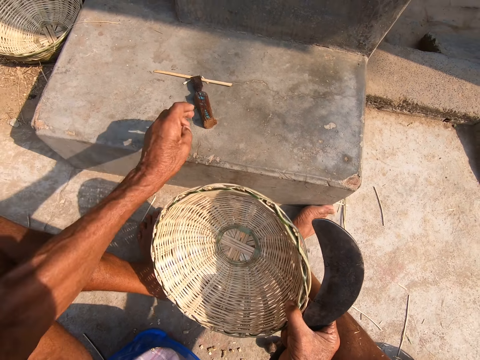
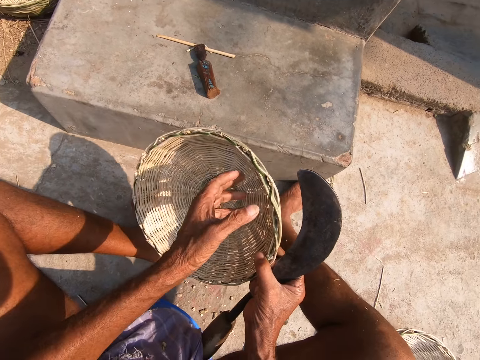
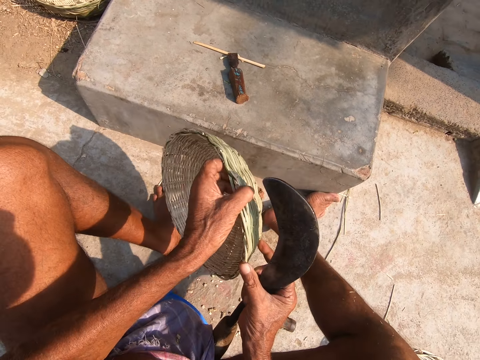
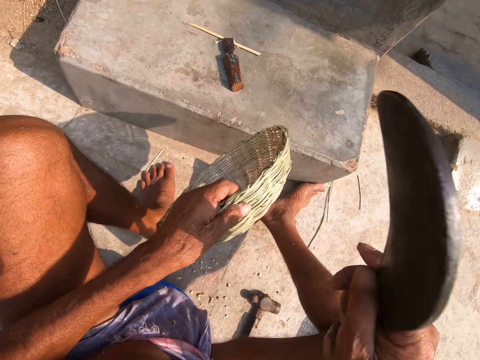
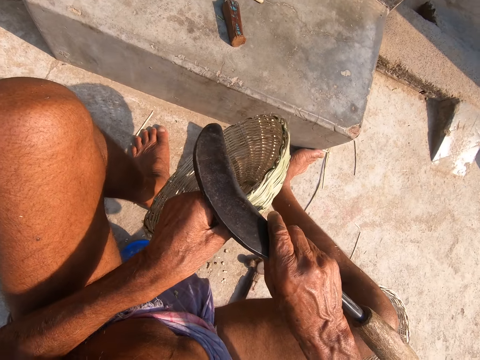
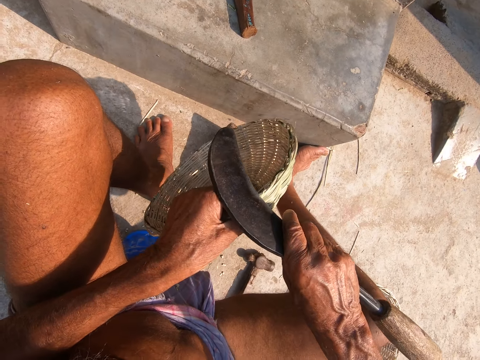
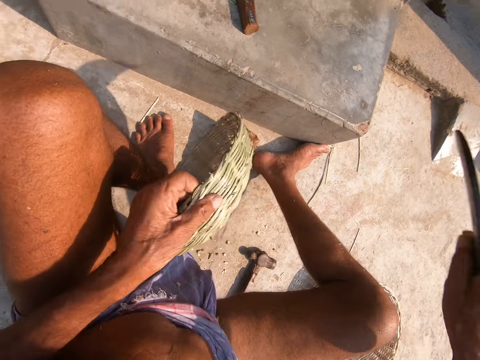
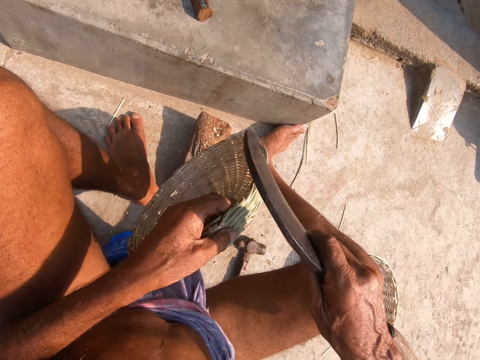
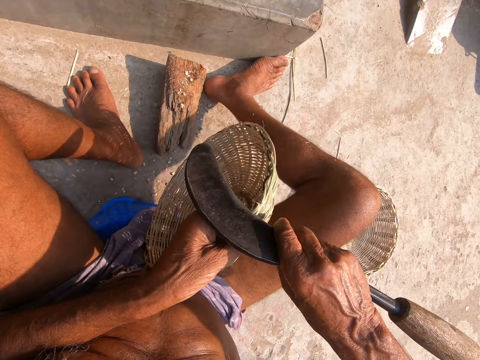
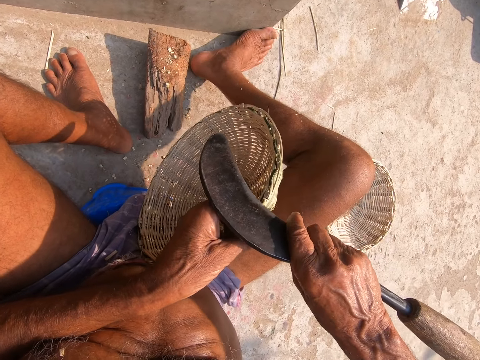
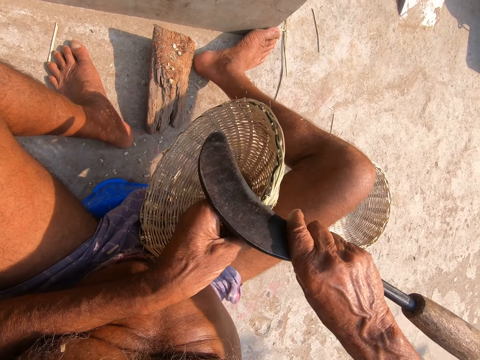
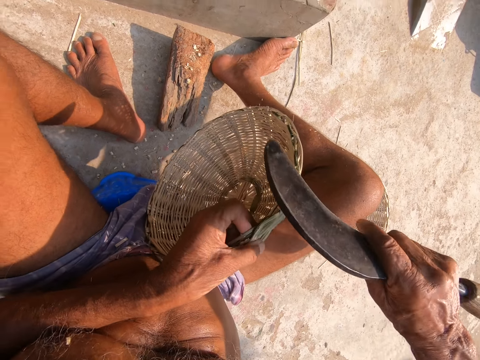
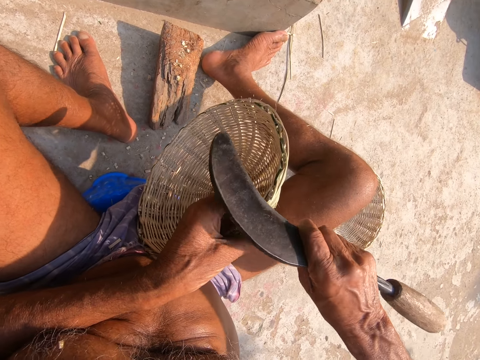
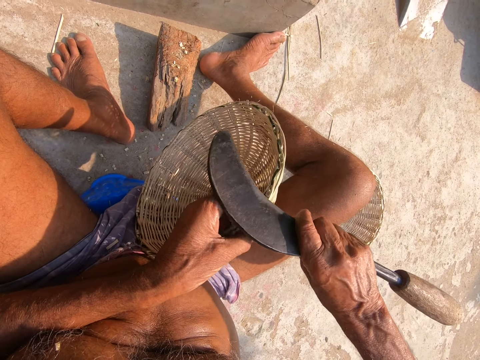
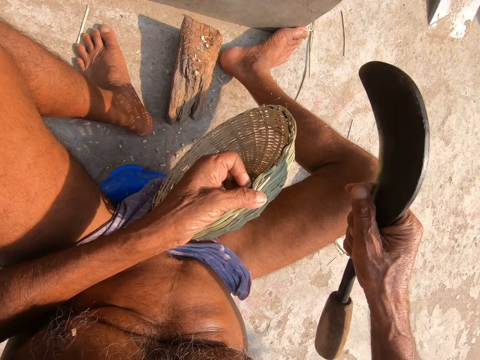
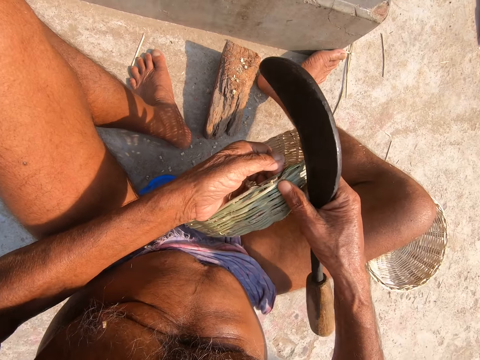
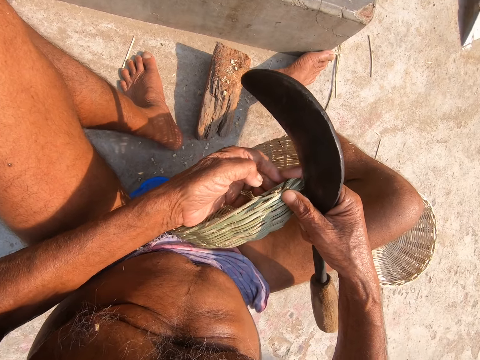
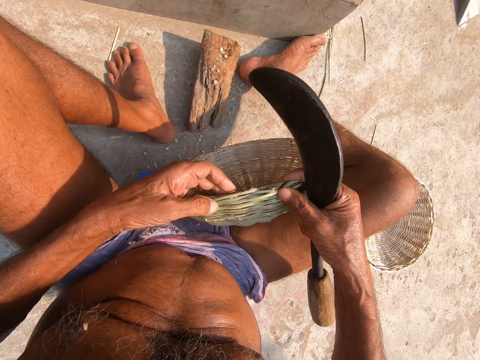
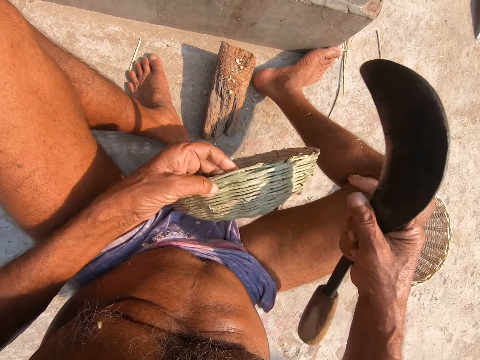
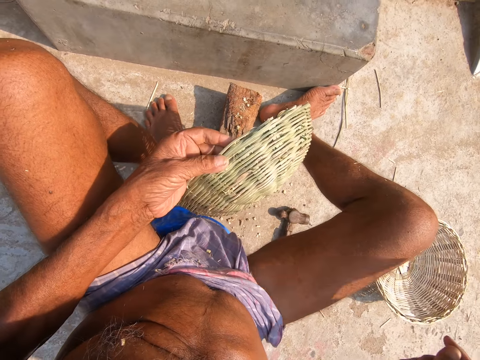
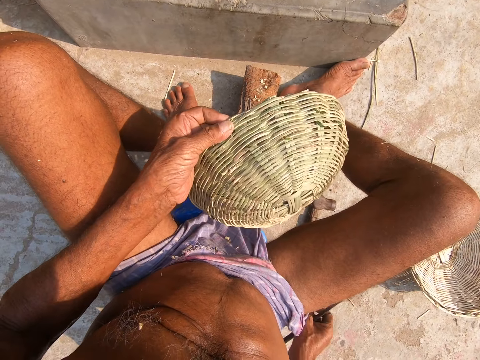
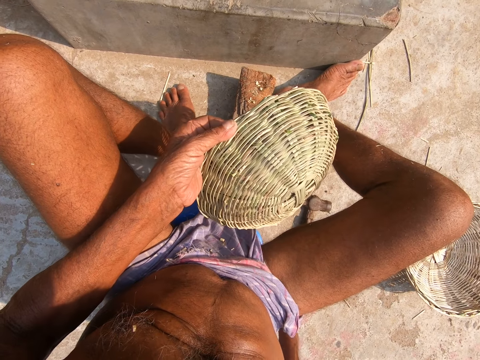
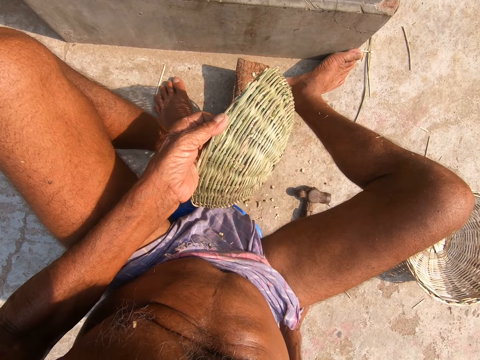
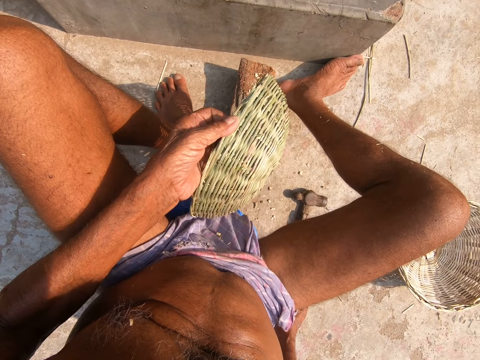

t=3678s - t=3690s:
The camera wearer drops something. He trims the edge of the basket with the sickle in his right hand. He cuts the sisal using something. He turns the basket.

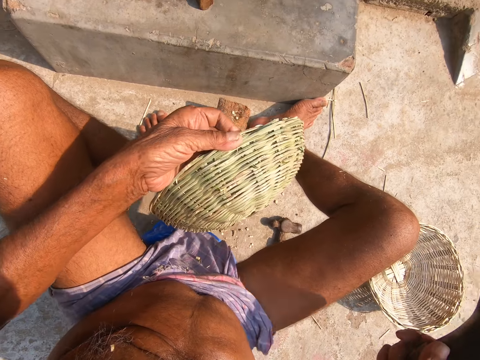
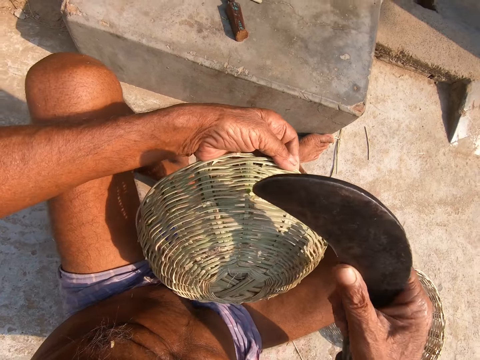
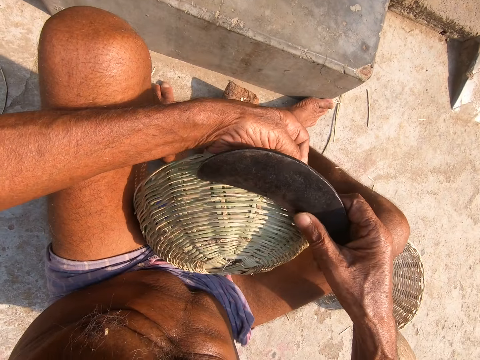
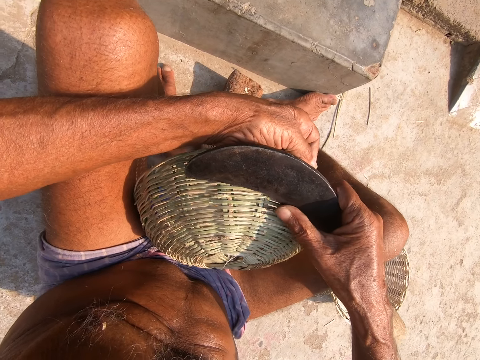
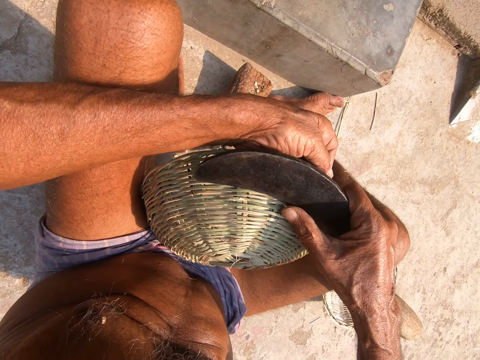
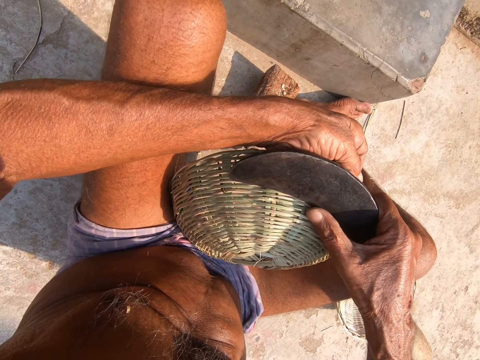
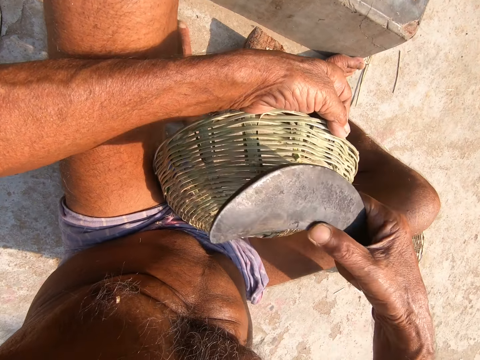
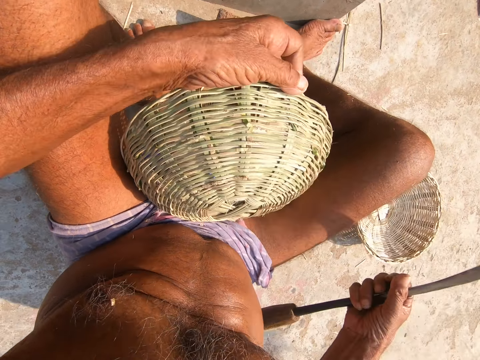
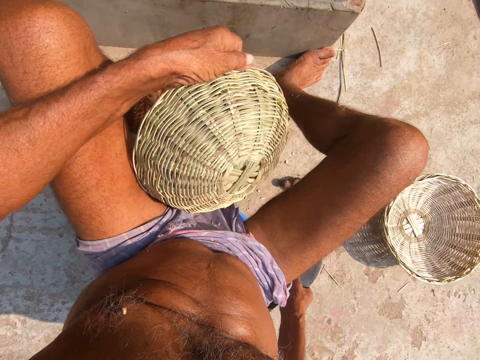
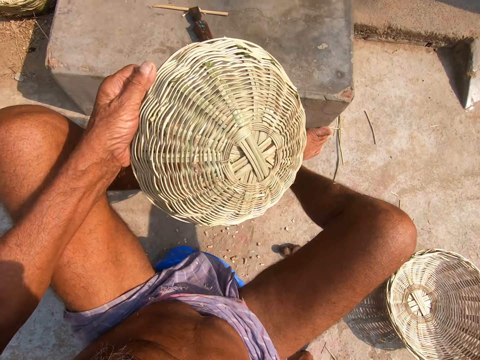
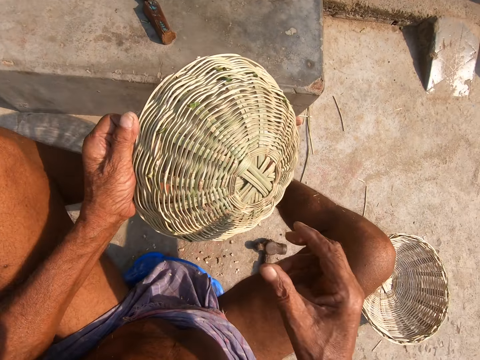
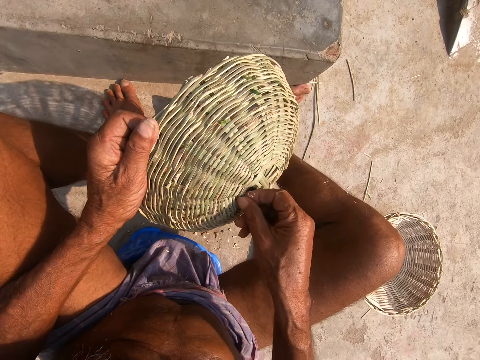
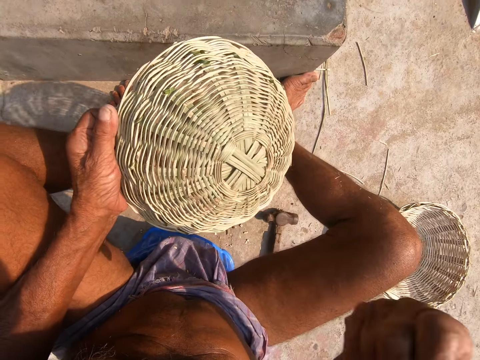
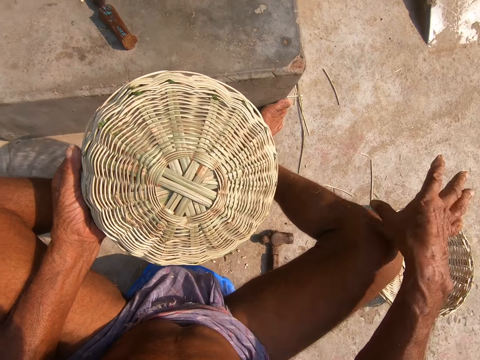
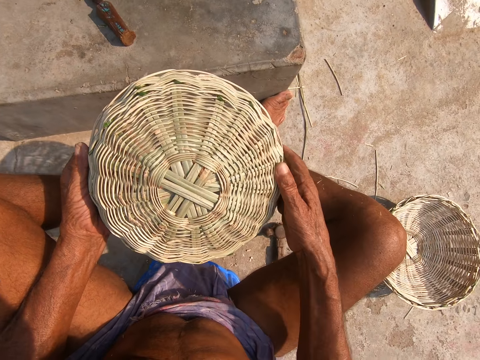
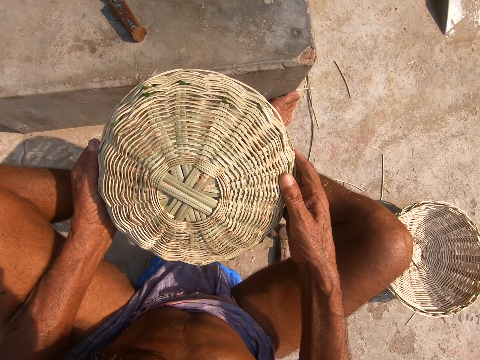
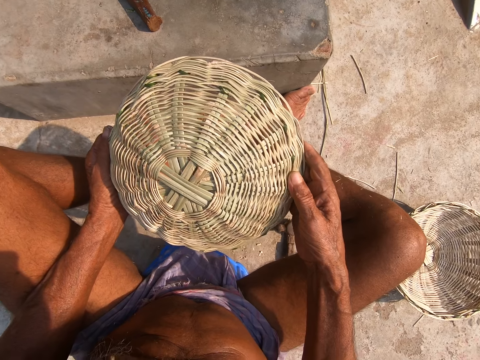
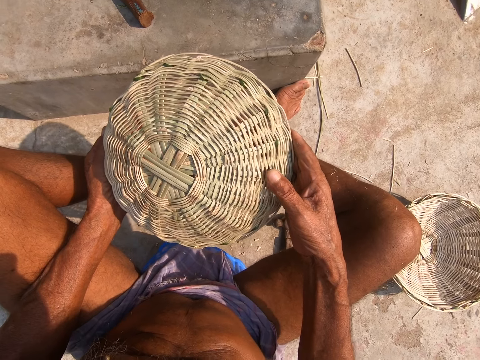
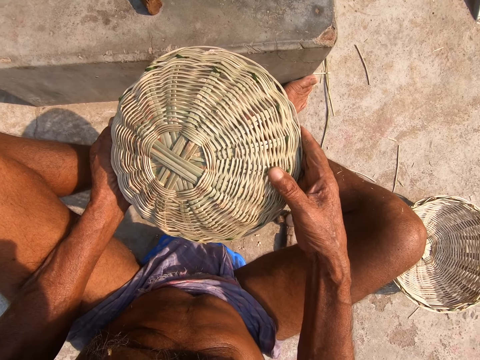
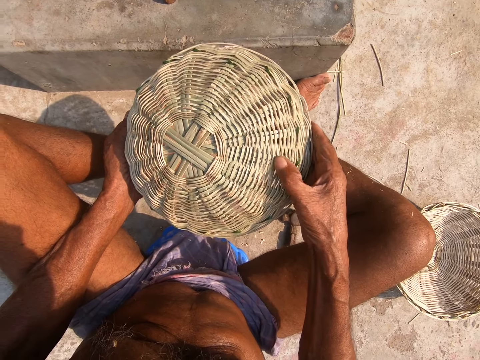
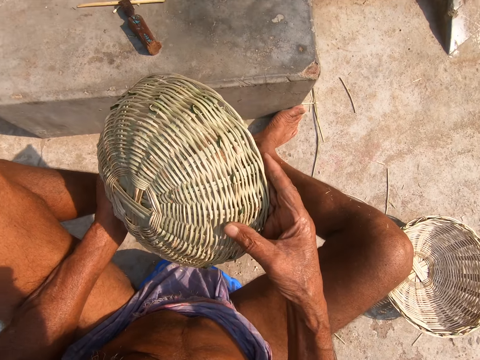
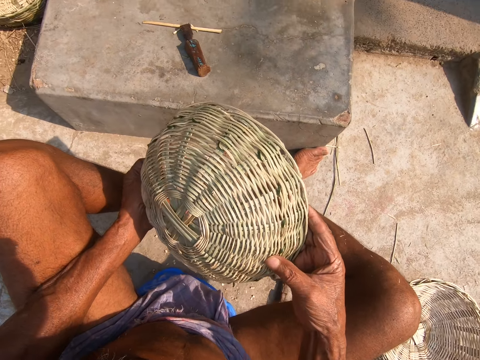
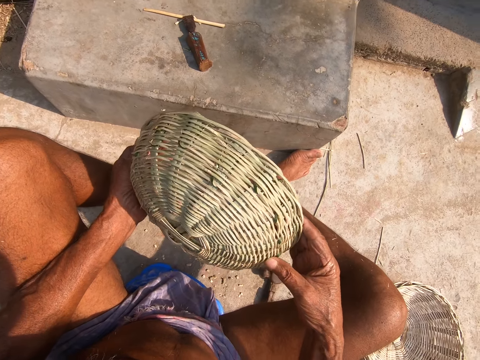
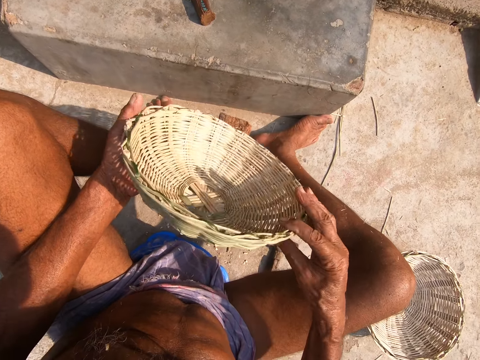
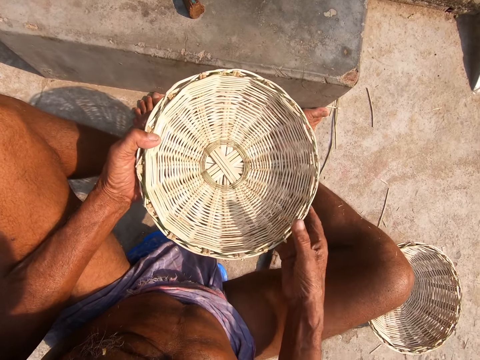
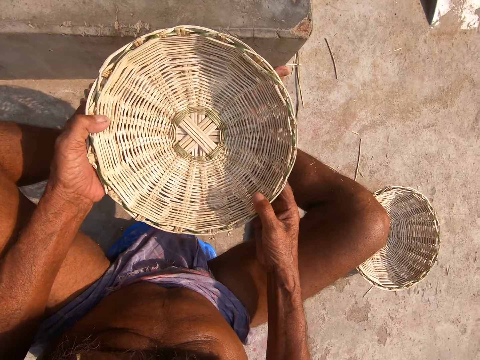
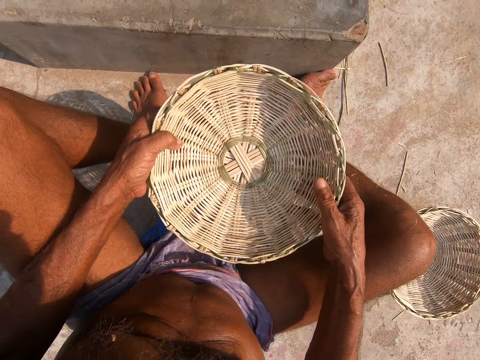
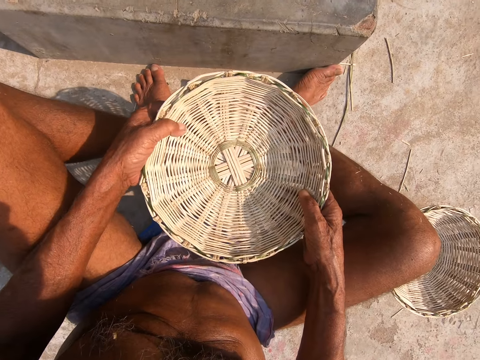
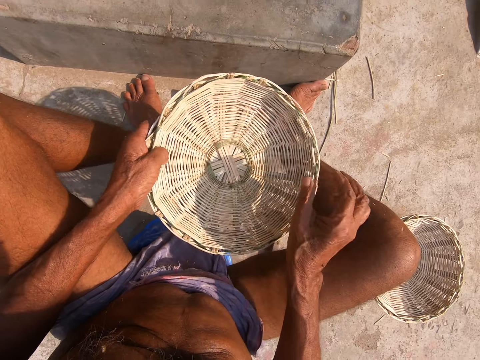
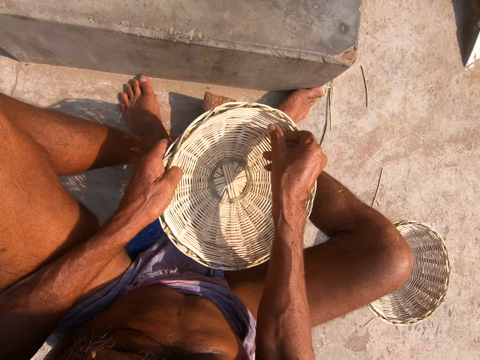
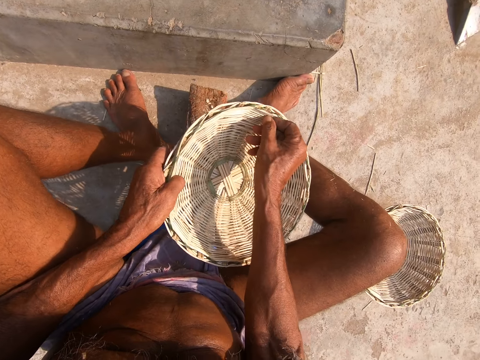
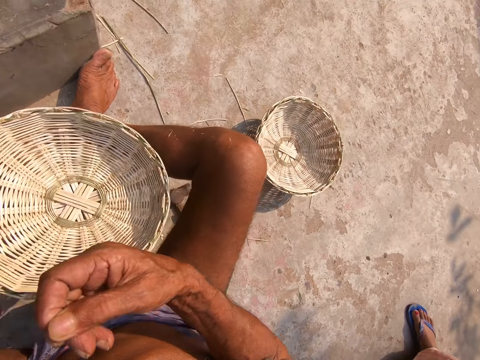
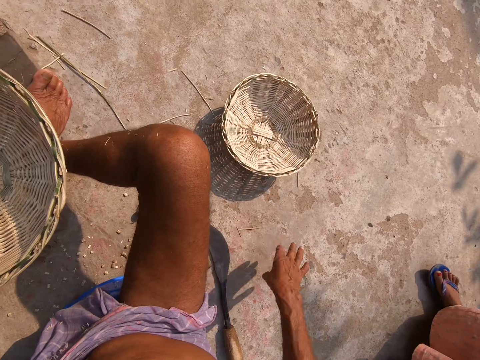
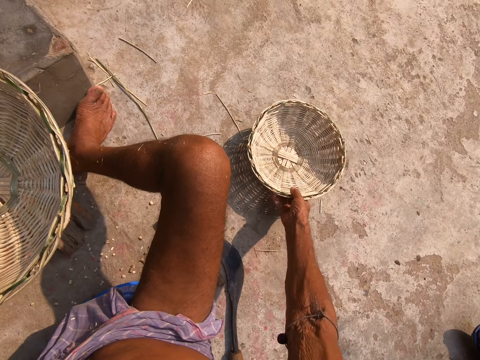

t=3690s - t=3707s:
The camera wearer cuts waste from the basket with the sickle in his right hand. He places the sickle in his right hand on the floor. He removes waste from the basket in his left hand with his right hand. He drops something. He holds the basket and stares at the basket. He moves the basket on the floor with his right hand. He plucks the basket.
